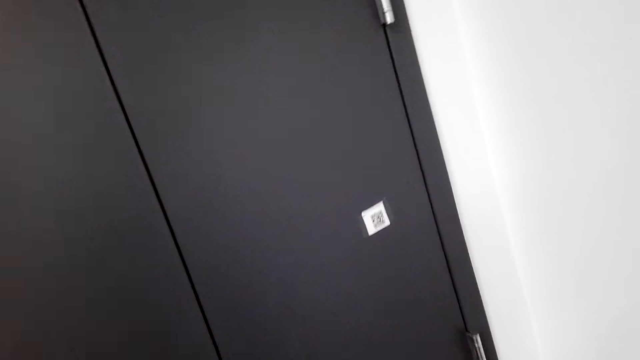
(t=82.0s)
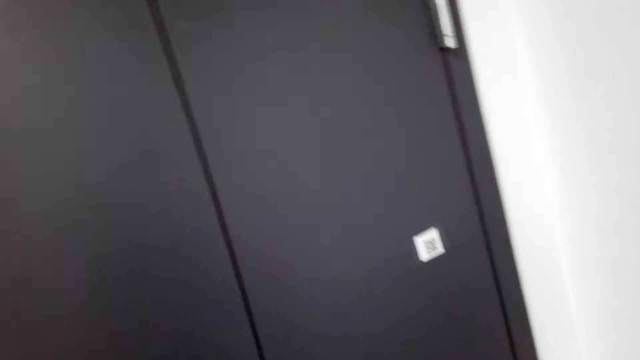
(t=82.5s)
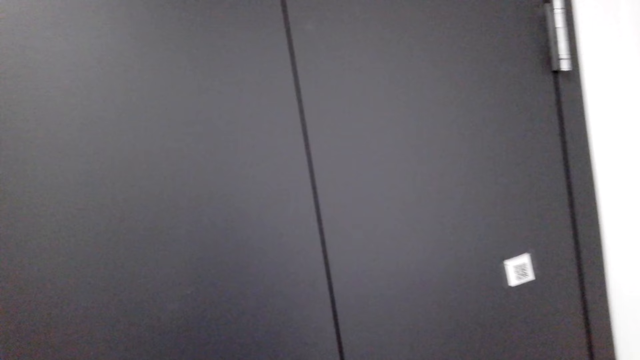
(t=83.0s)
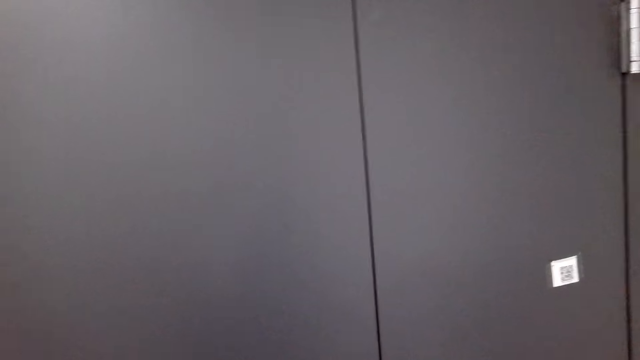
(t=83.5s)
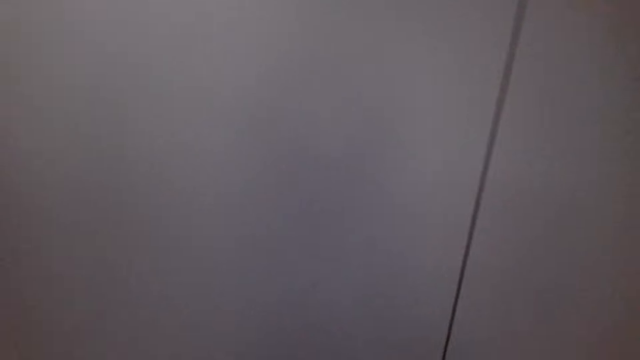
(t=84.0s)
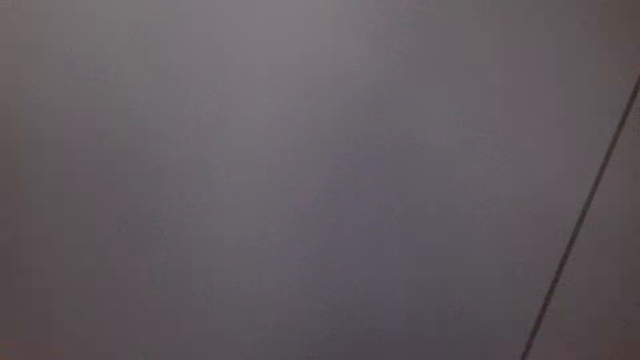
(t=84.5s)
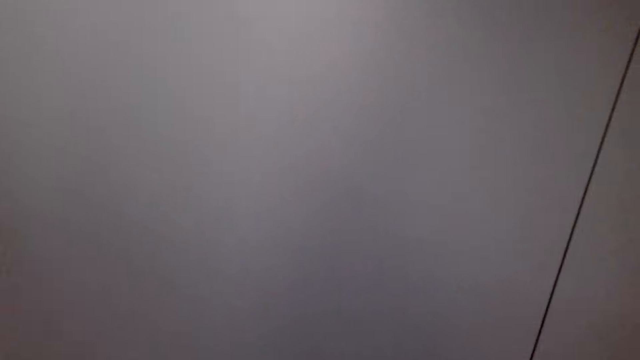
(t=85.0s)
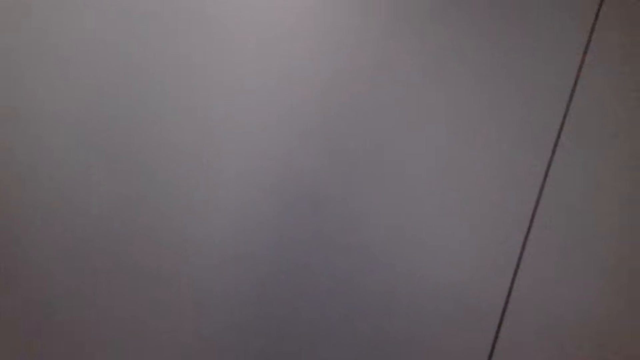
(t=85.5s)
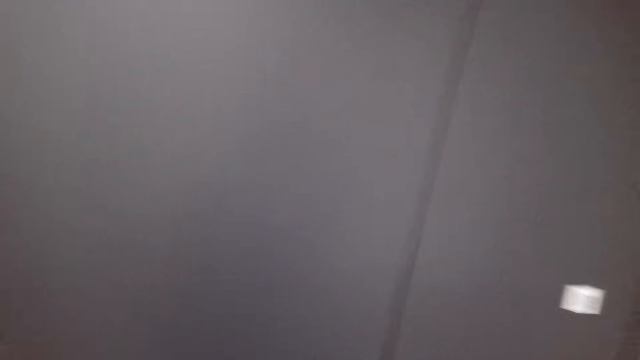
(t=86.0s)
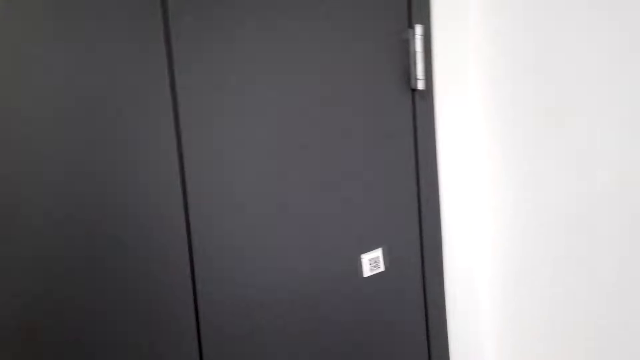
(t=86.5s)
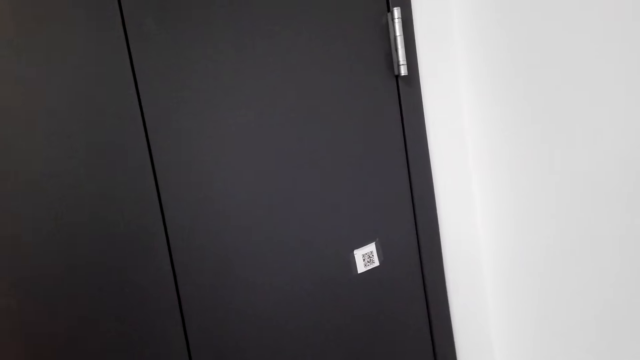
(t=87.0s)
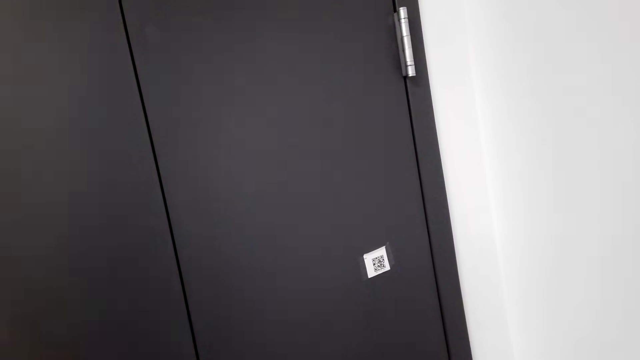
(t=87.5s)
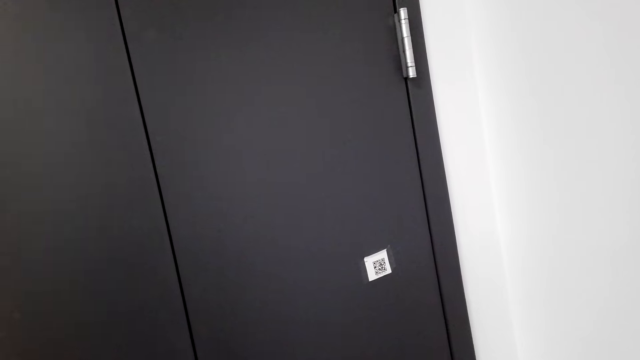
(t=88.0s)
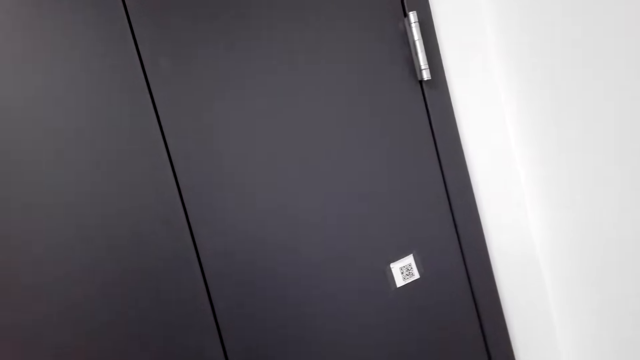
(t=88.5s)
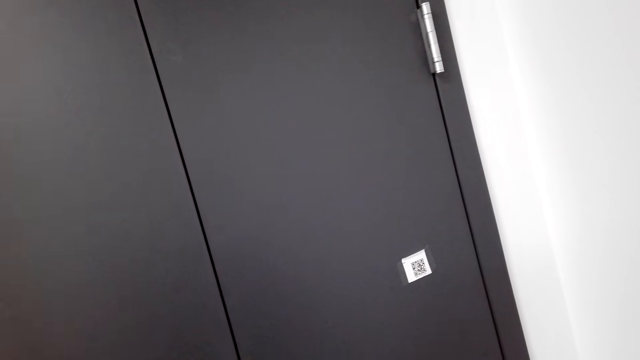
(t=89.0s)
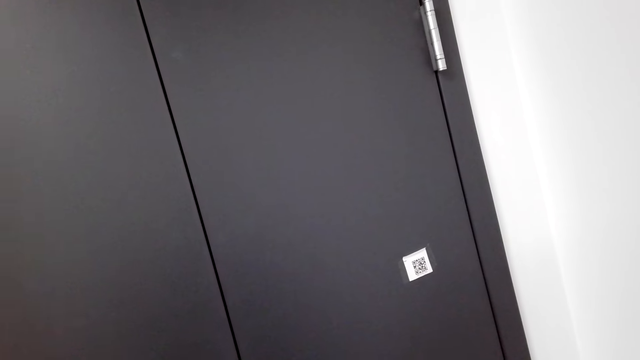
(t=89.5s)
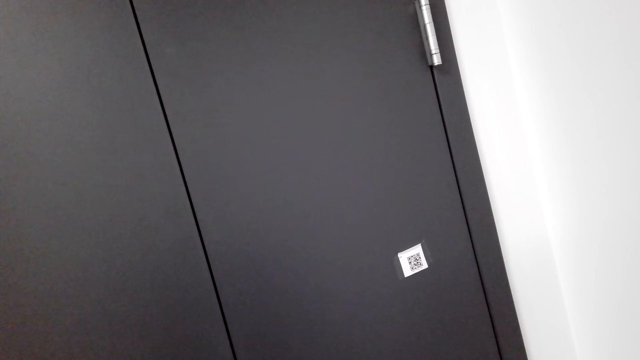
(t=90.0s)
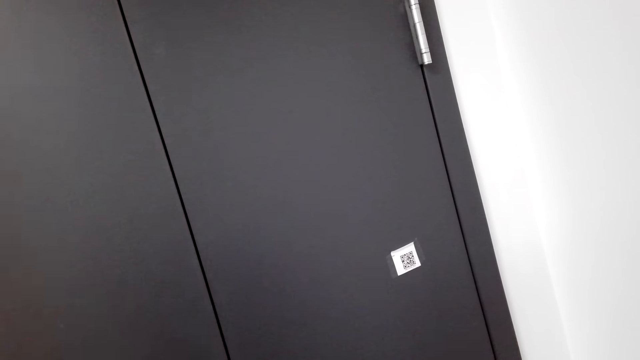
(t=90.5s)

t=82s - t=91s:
The camera wearer looks around.

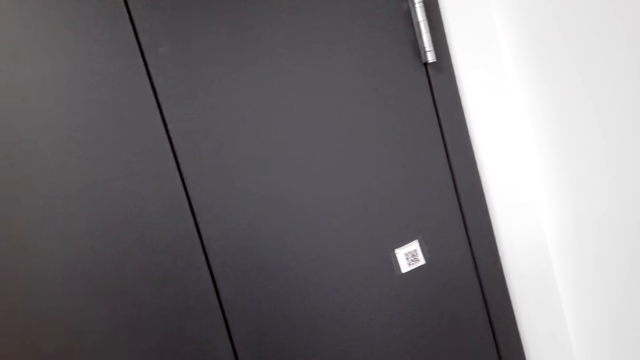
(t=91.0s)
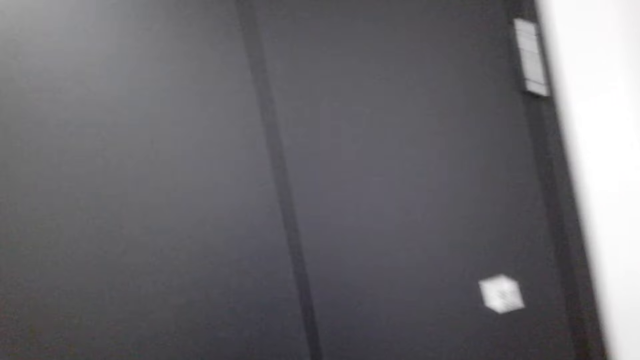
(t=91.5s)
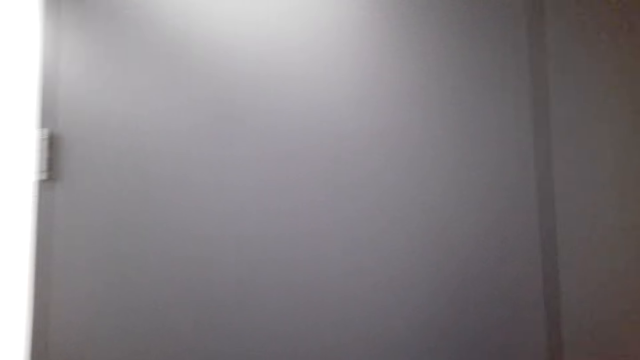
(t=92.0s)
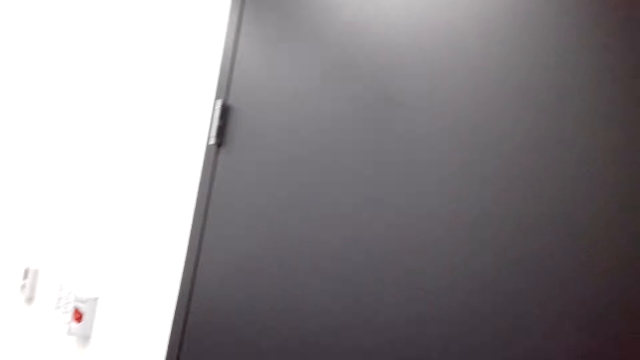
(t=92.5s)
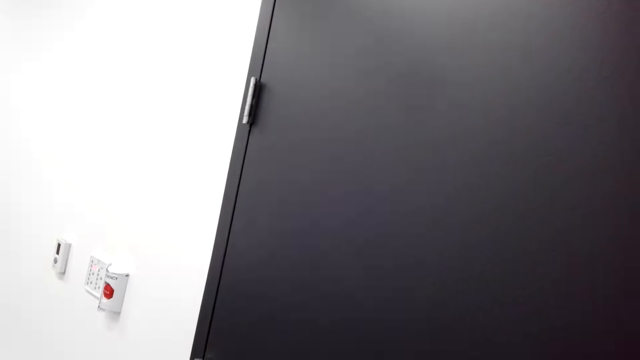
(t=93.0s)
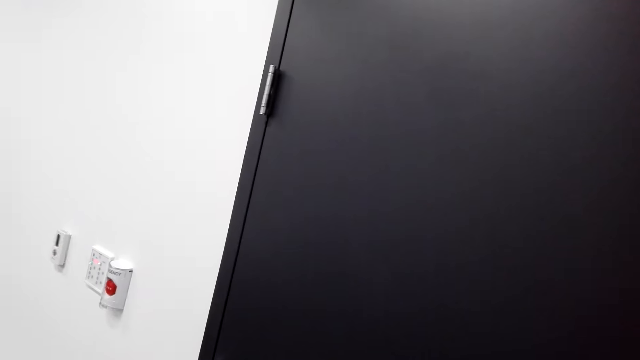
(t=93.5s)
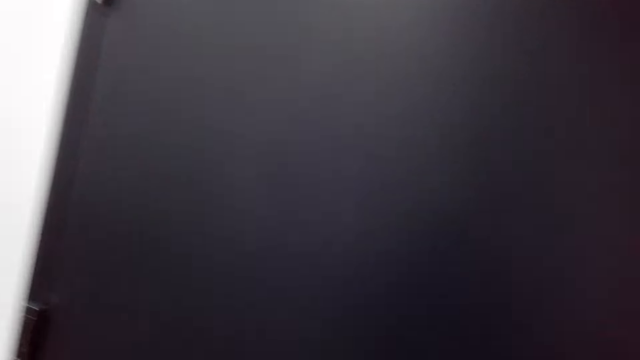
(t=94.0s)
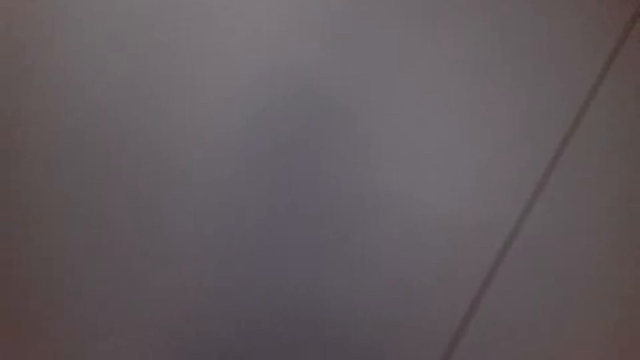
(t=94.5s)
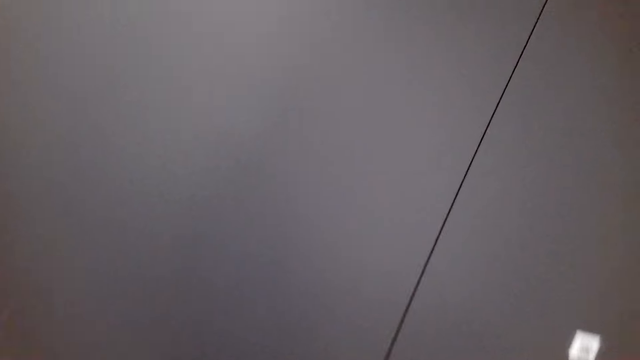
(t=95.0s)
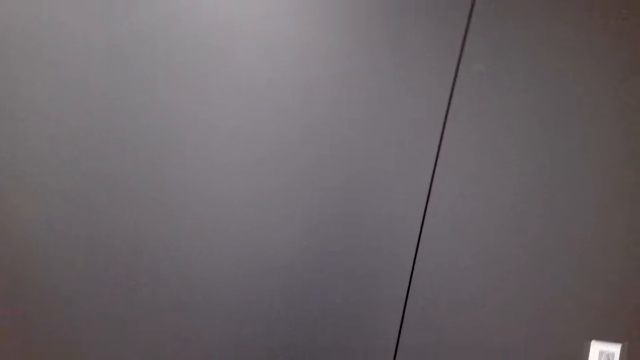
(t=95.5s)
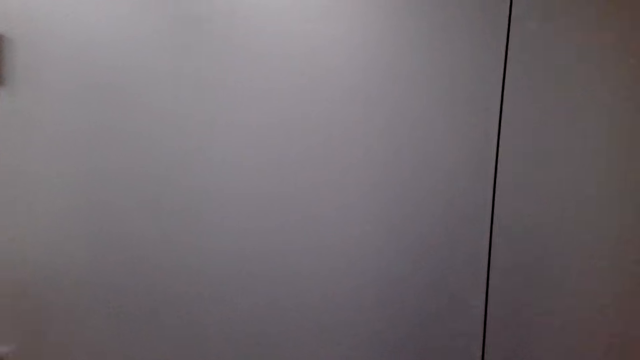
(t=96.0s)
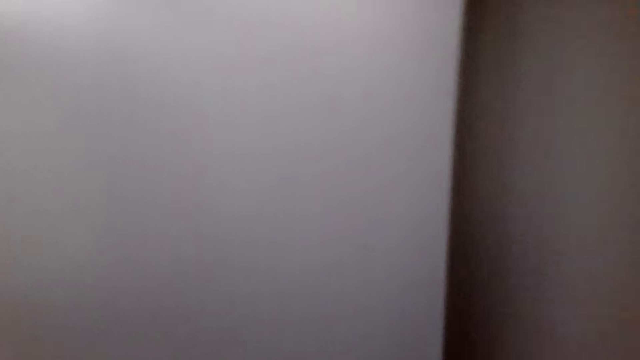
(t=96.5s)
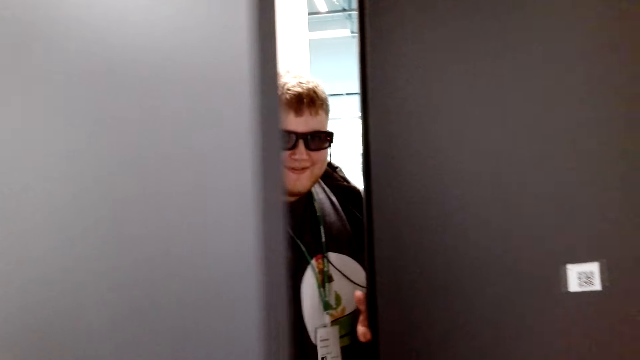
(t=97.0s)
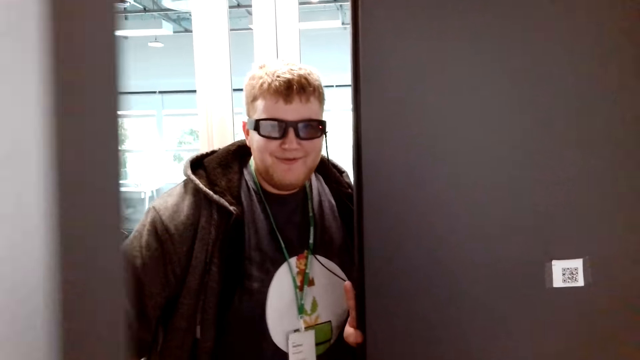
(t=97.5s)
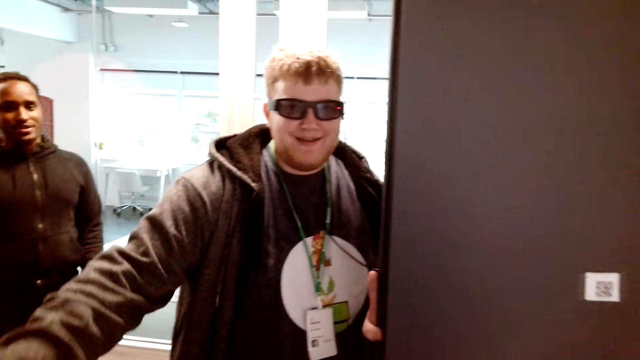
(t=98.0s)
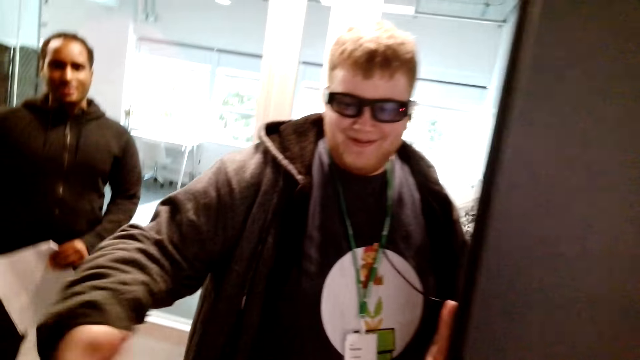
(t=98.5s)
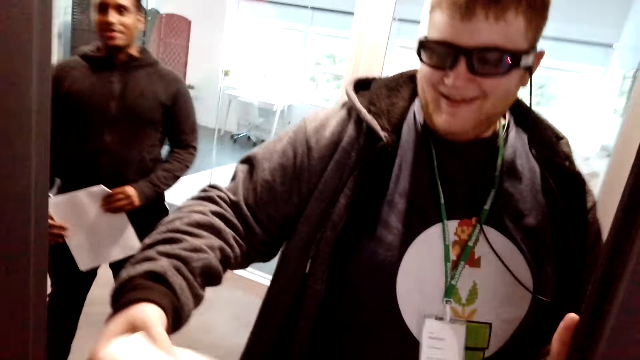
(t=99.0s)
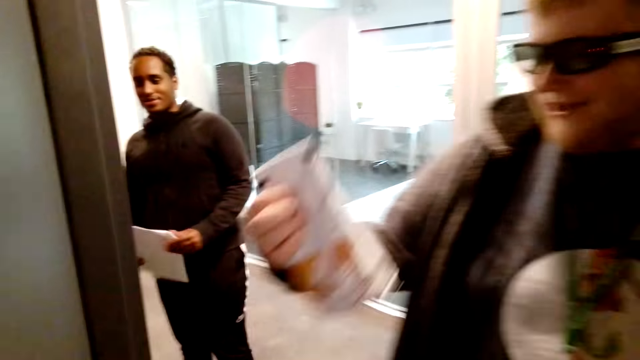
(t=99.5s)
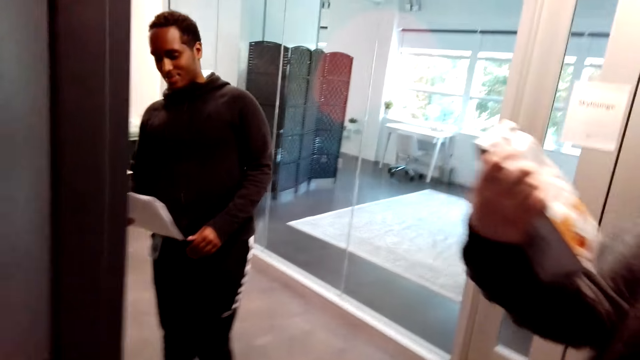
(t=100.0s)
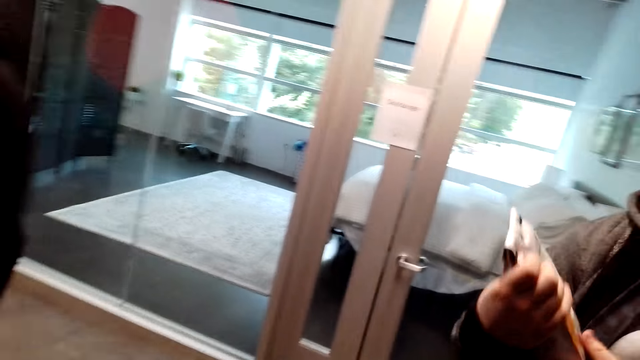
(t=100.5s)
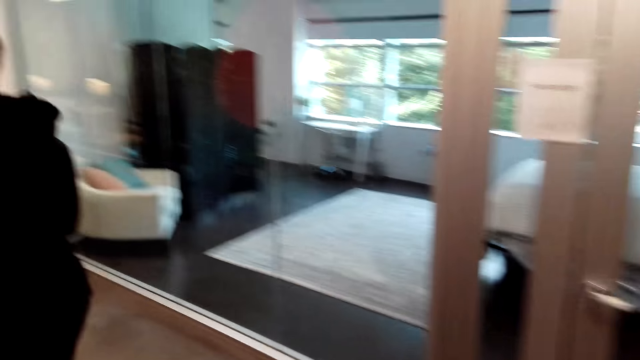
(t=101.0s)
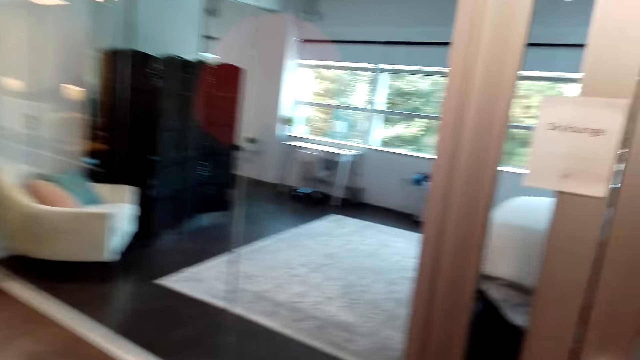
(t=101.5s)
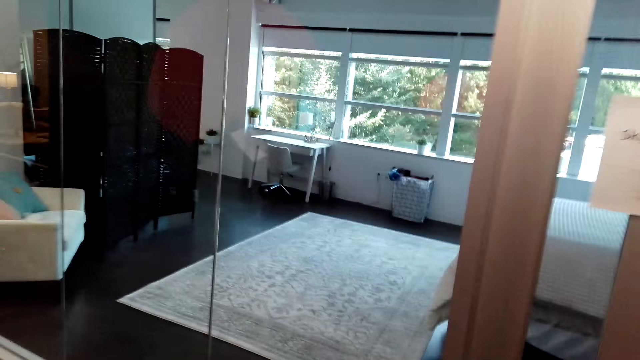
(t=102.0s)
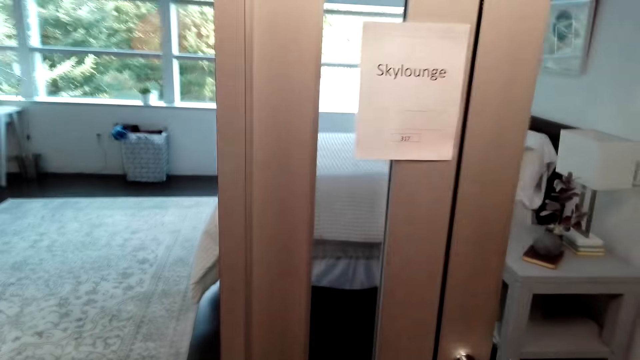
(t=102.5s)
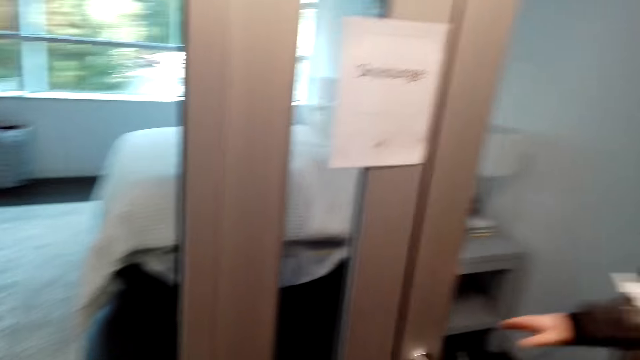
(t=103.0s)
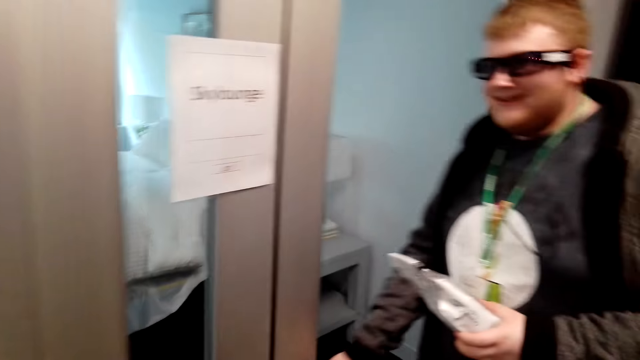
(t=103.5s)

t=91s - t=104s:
The camera wearer looks around. They look around again. A man opens the door. The camera wearer talks with the man. They give the man coffee. The man talks with the camera wearer.
